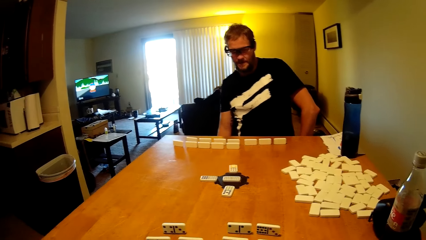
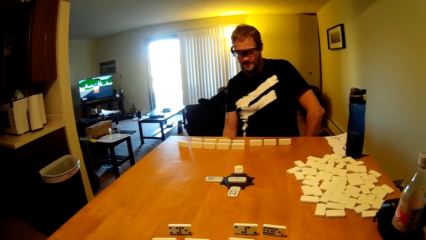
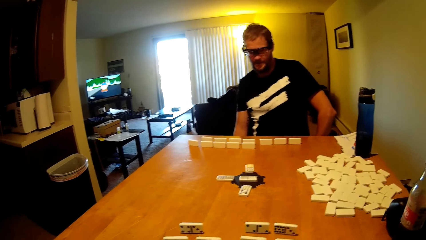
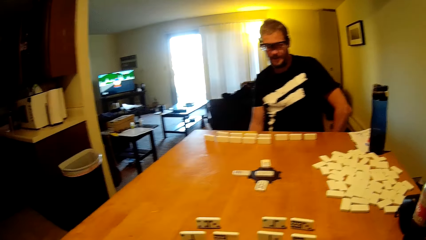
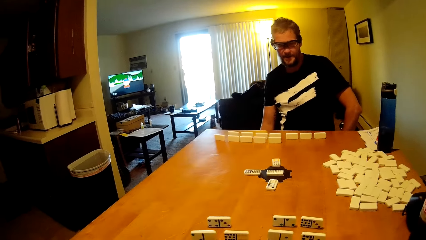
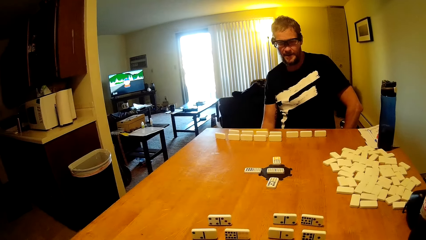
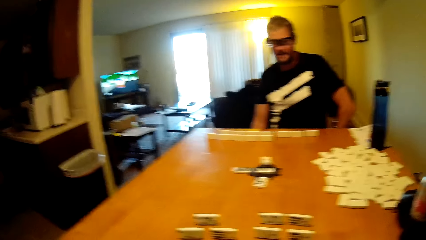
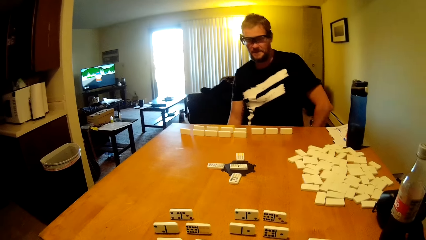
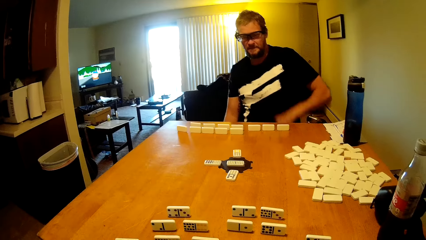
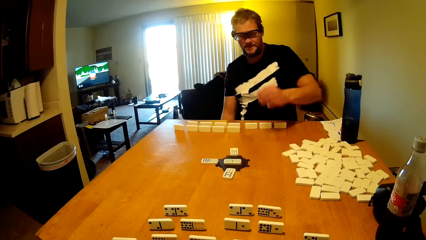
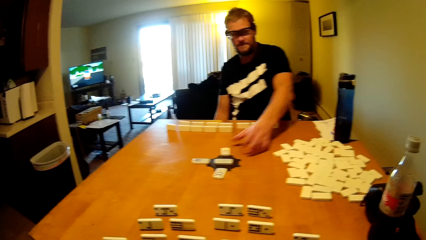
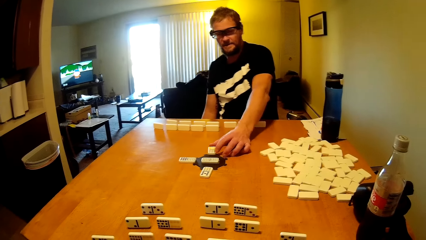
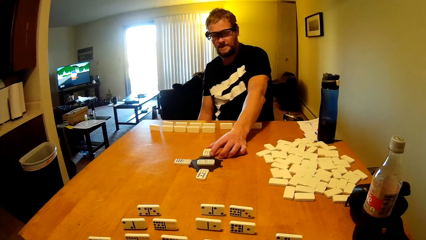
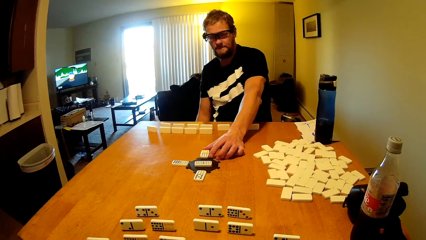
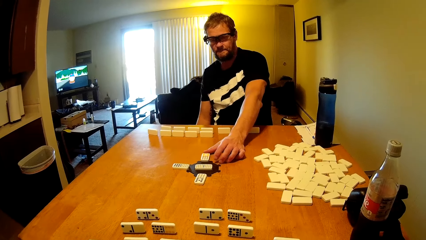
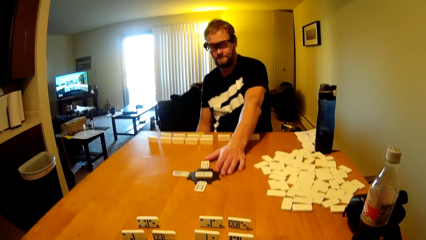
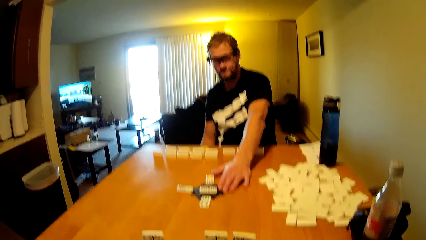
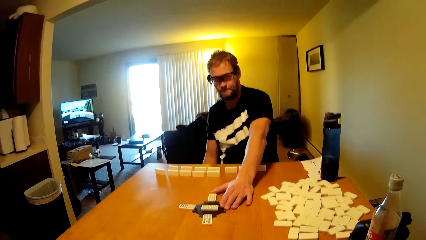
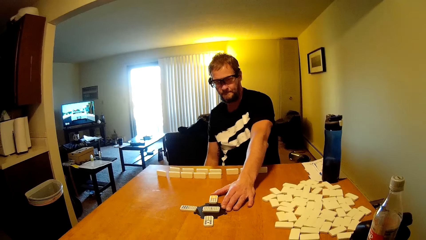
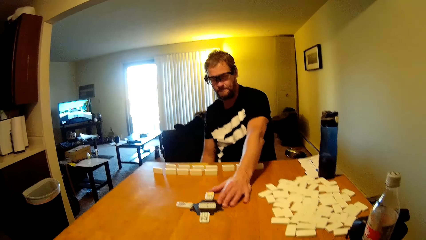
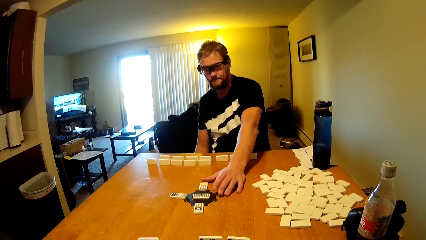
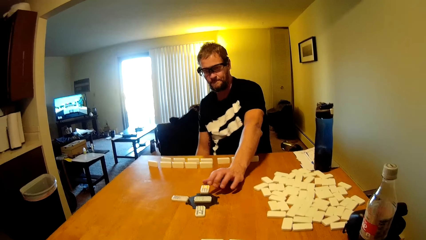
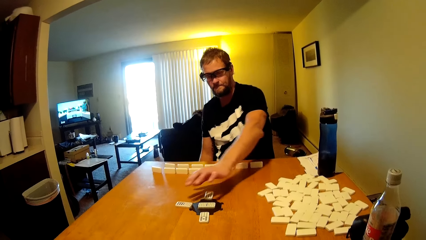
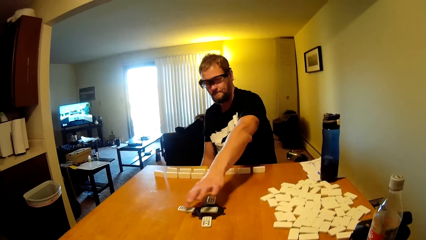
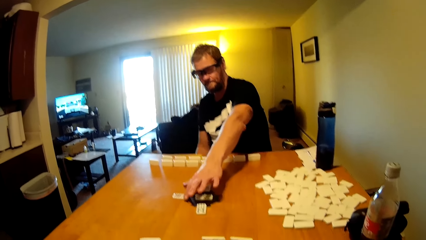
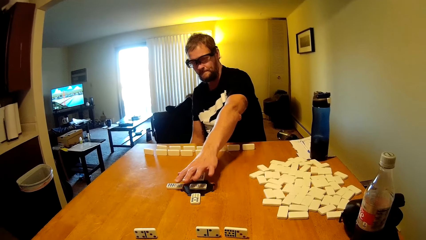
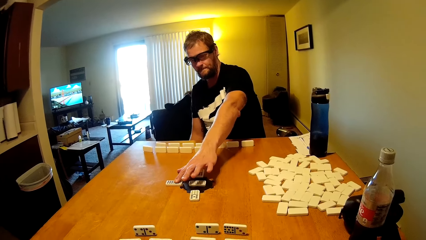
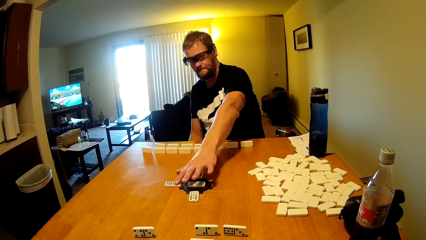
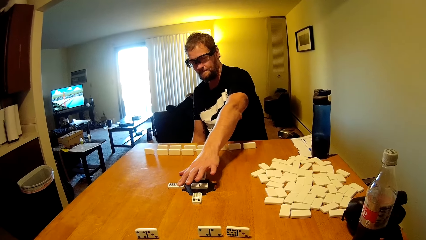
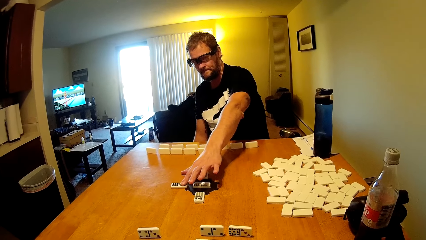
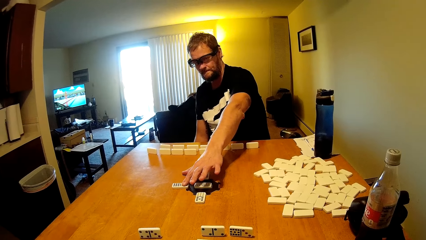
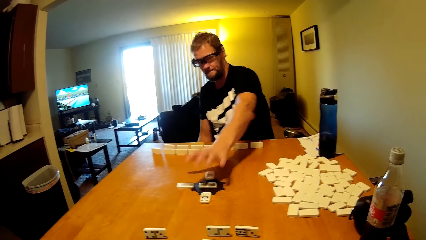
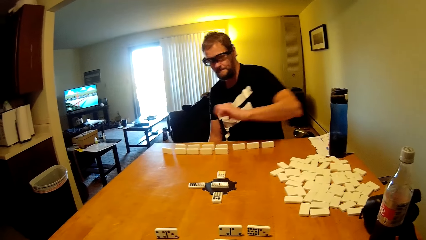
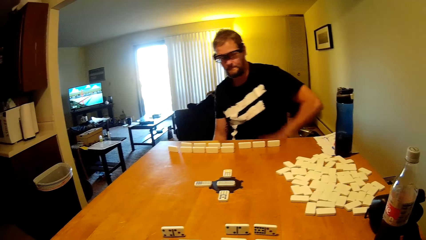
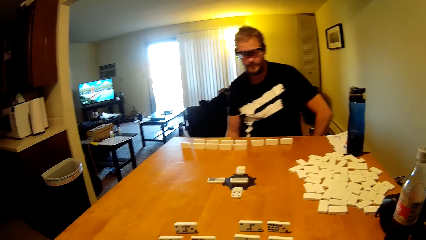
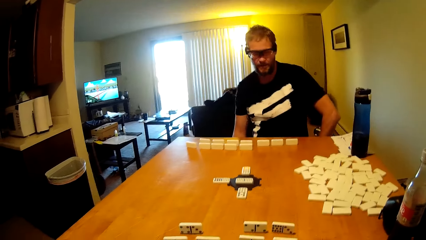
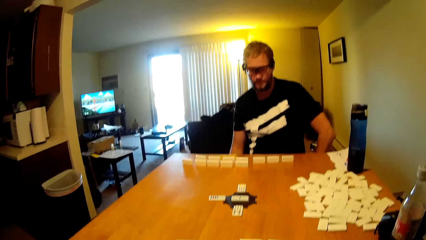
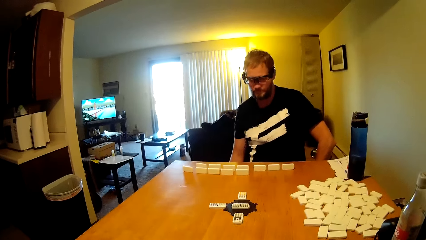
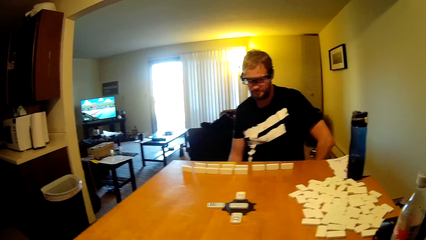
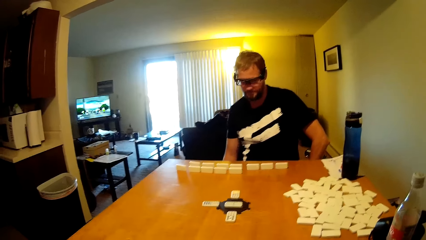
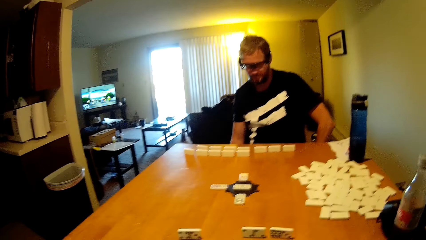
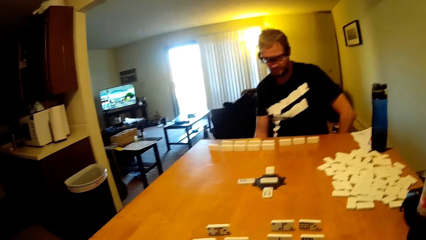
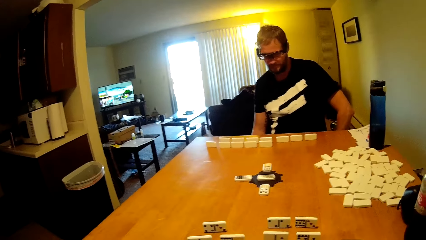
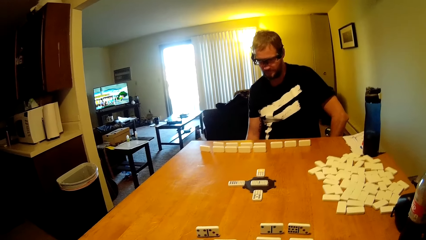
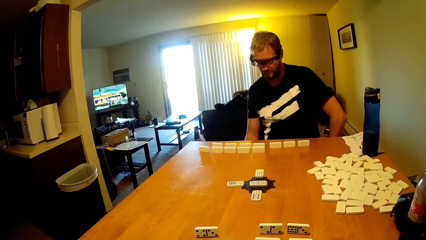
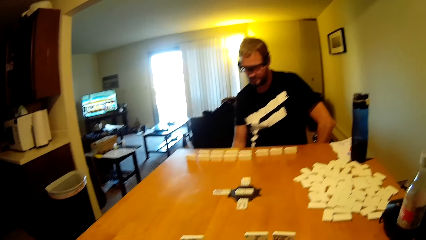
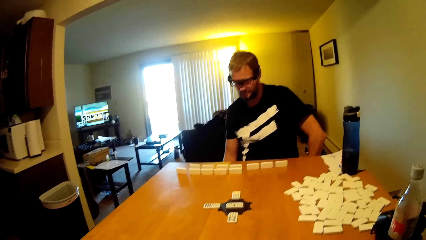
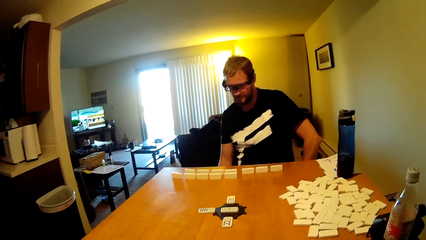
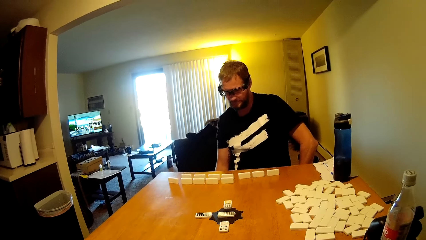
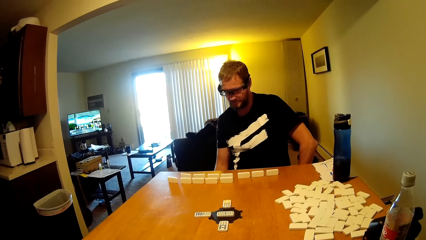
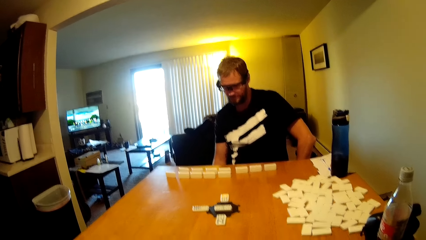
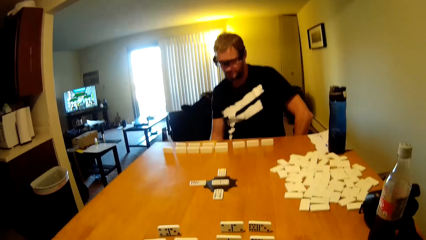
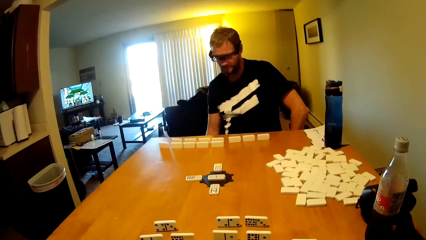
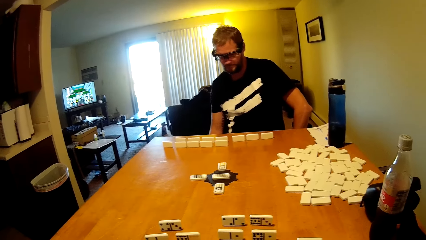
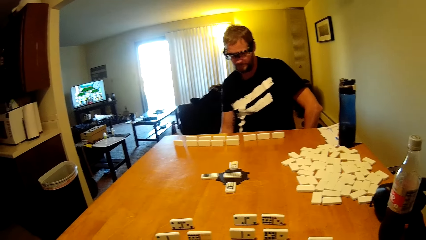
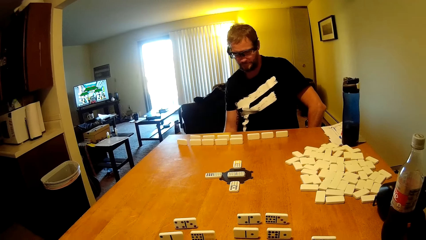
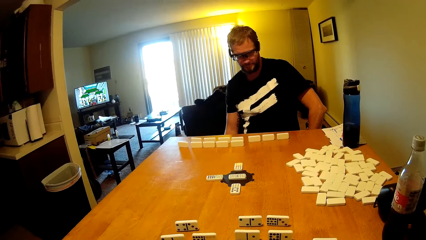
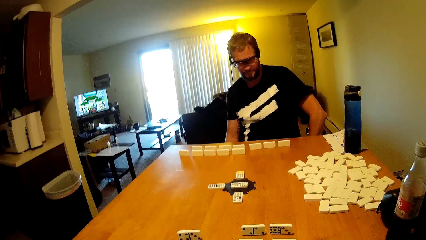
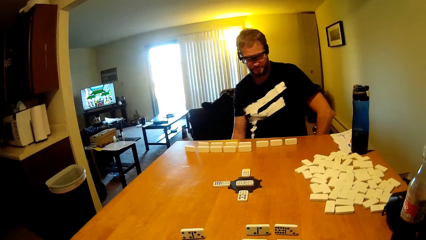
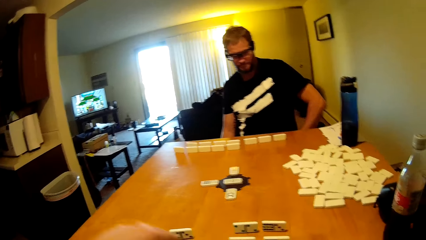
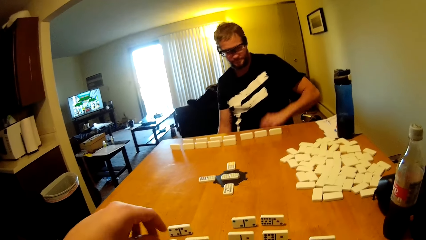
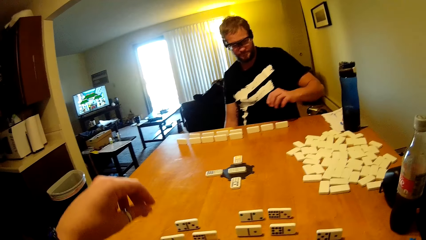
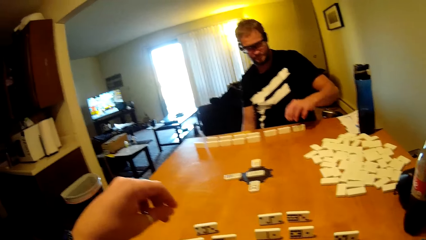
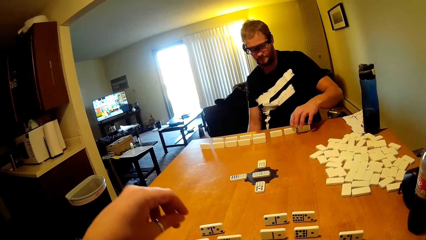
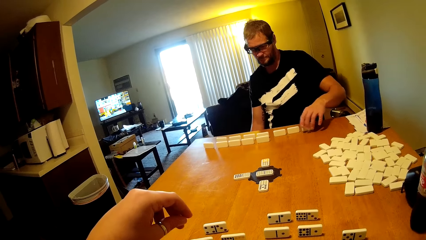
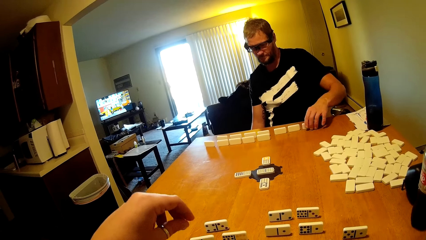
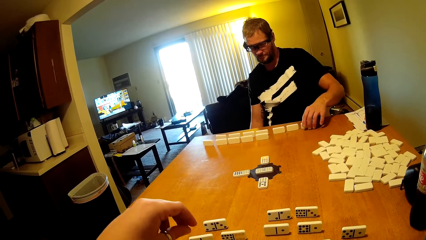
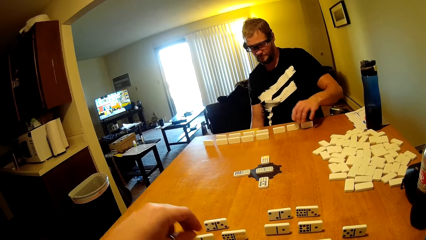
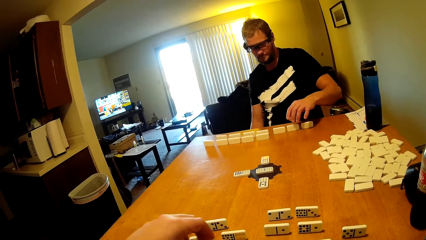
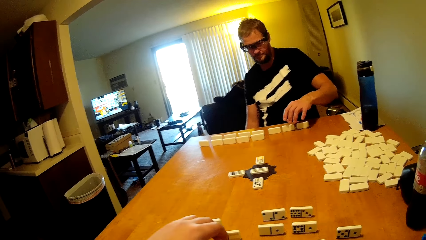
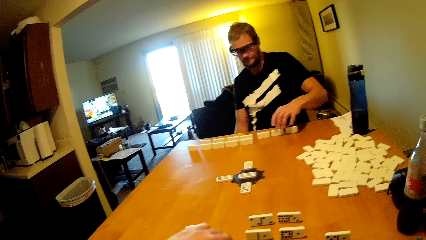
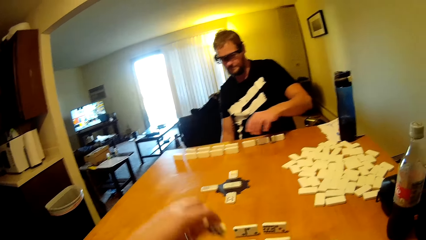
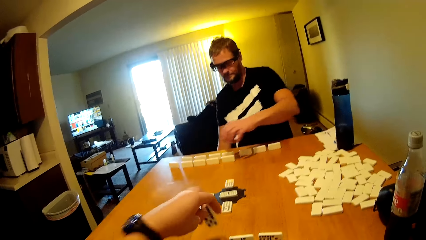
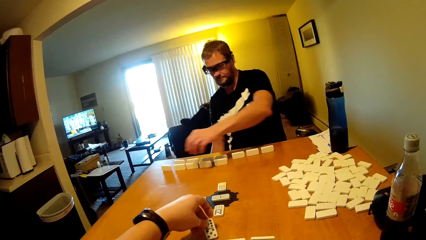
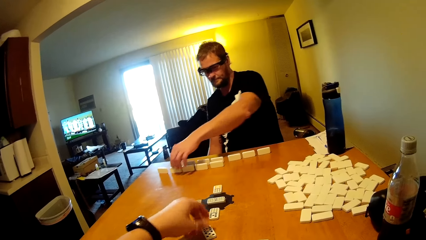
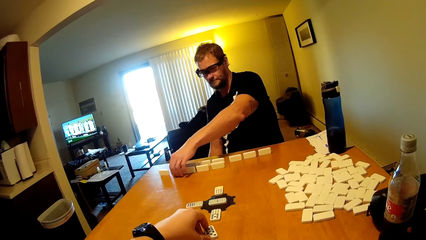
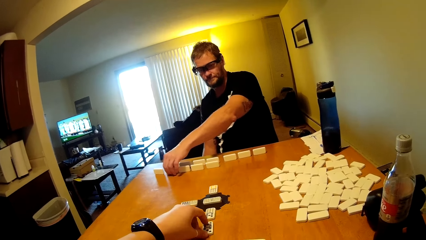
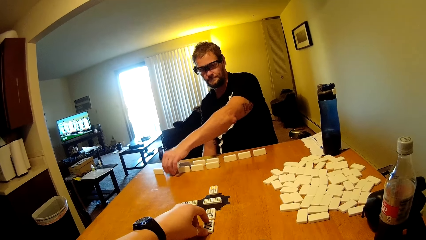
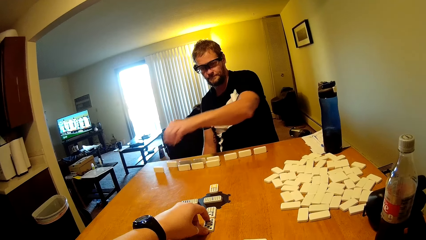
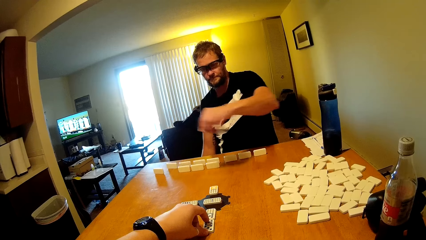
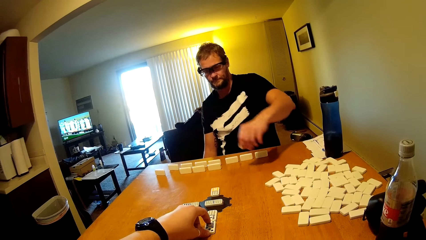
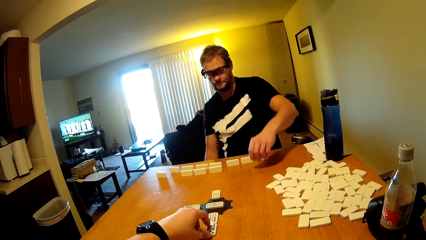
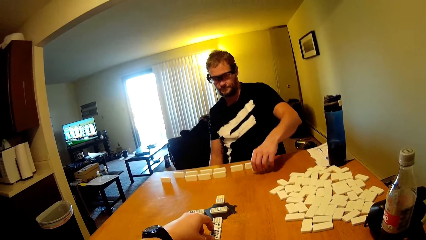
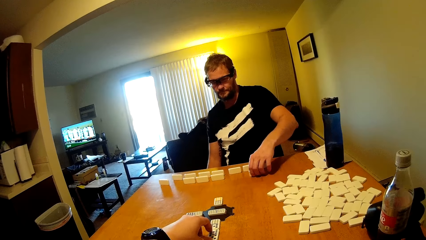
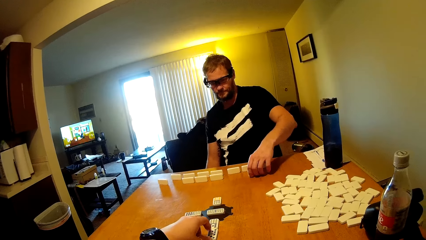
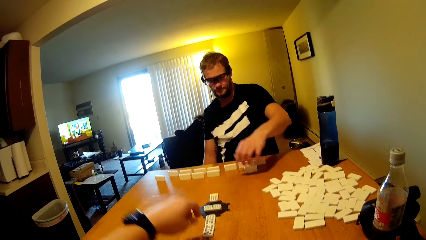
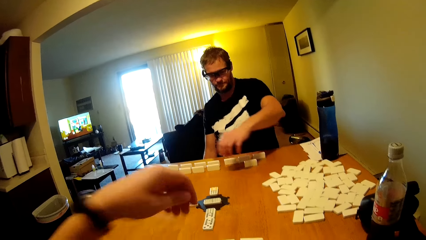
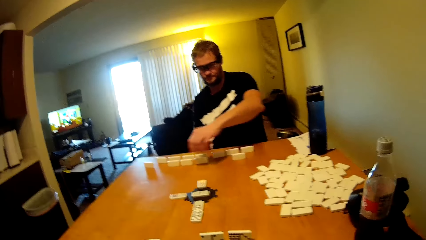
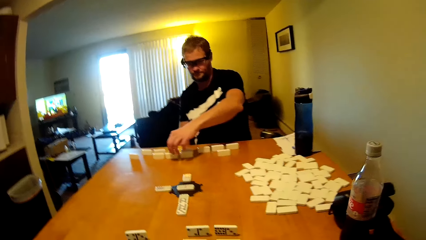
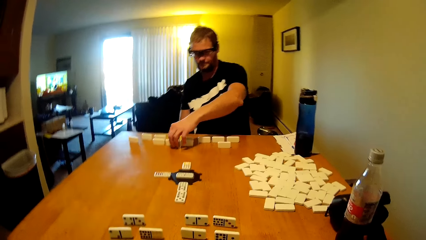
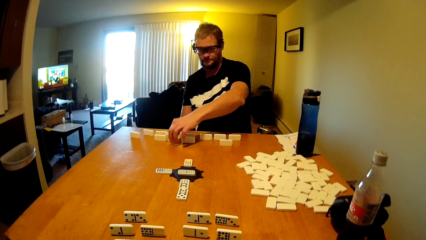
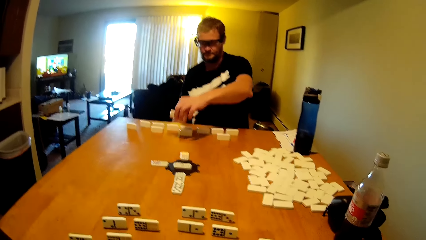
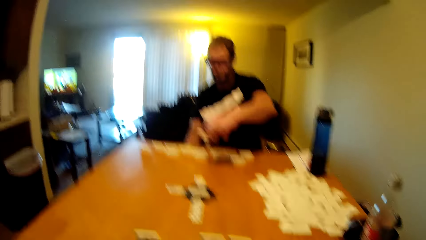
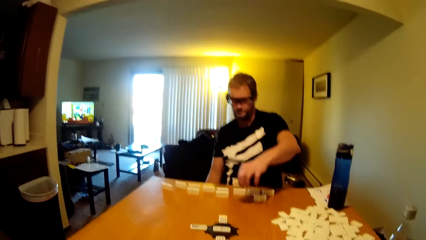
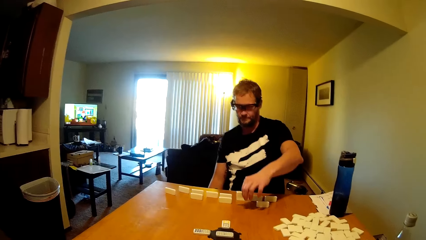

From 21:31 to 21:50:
The camera wearer lifts up the hand. They play the dominoes game. A person arranges the dominoes card.
